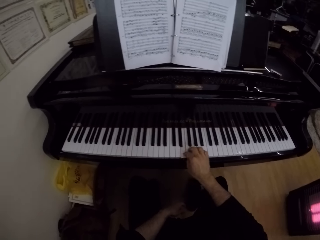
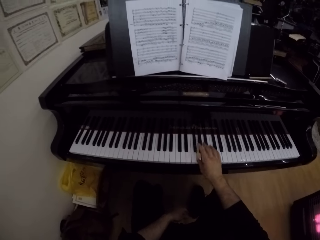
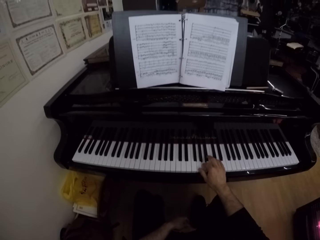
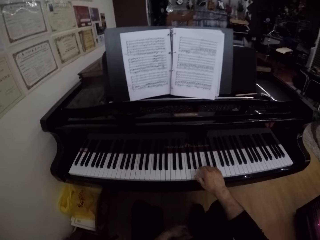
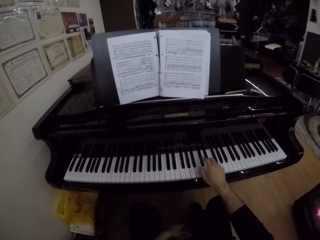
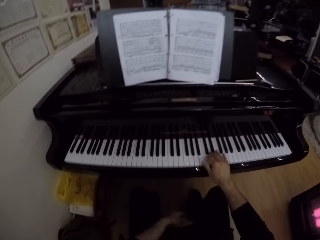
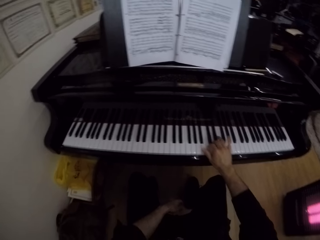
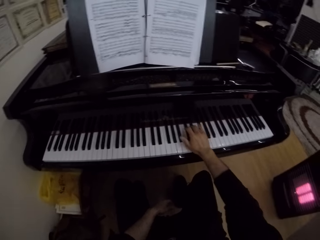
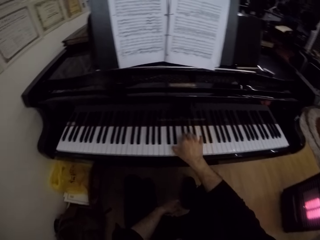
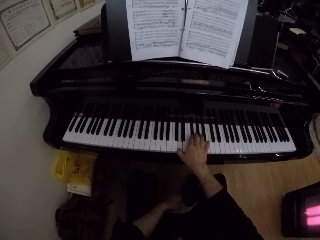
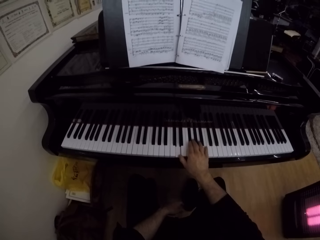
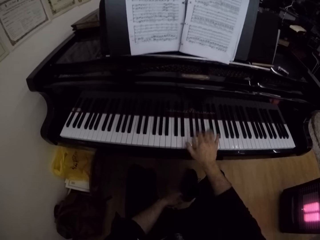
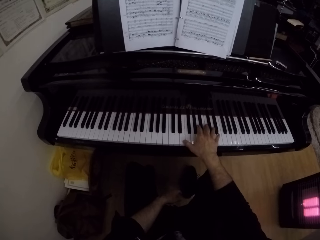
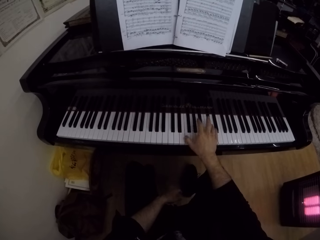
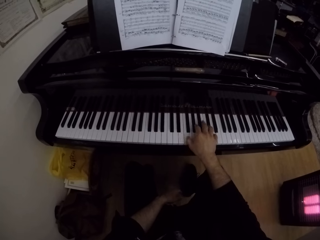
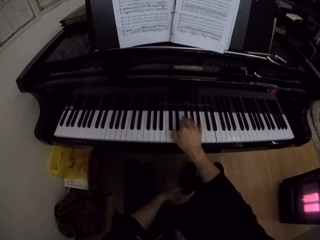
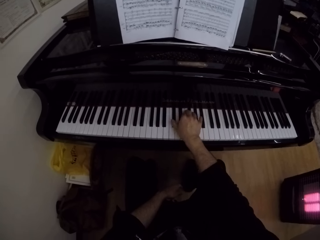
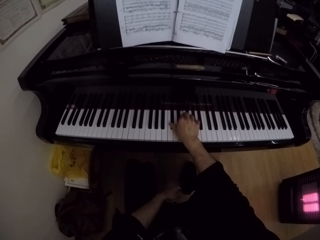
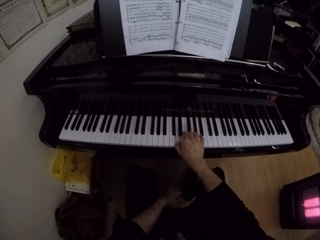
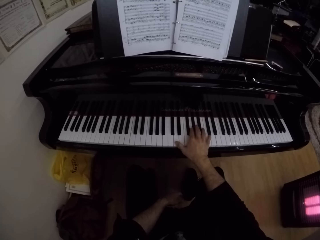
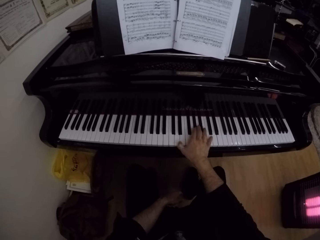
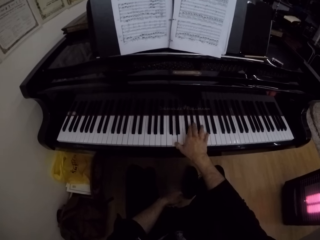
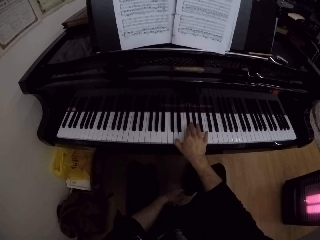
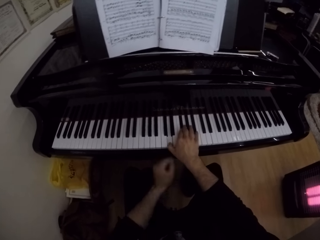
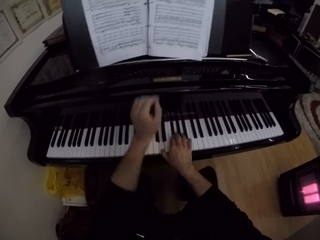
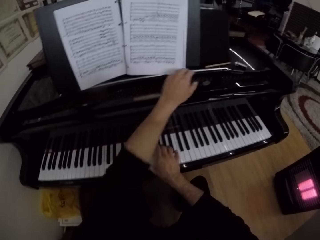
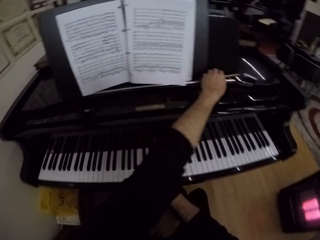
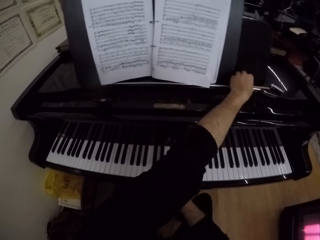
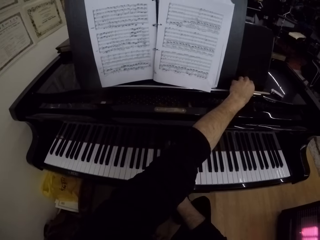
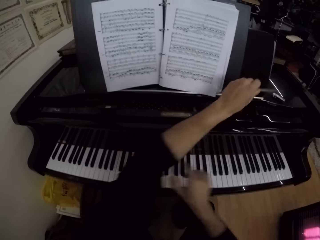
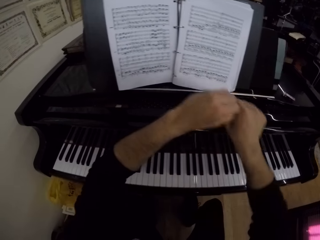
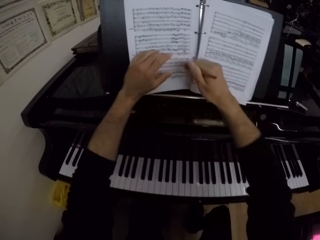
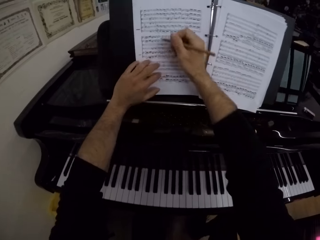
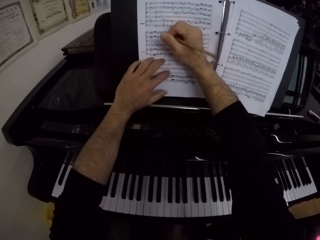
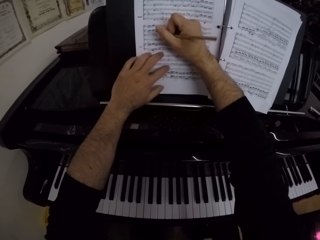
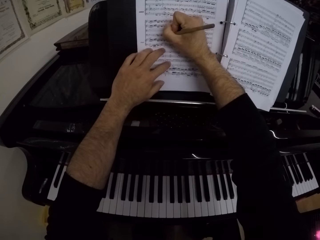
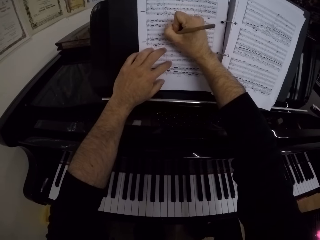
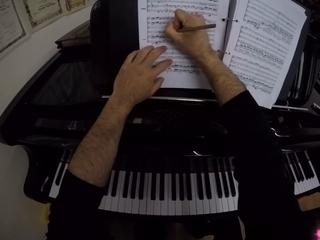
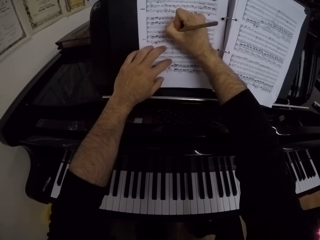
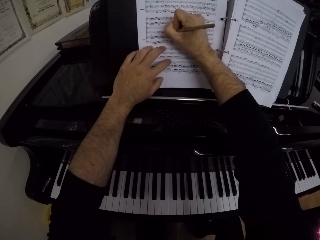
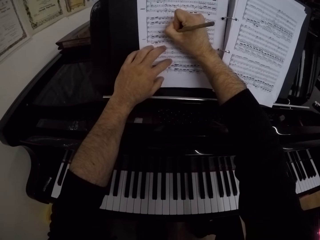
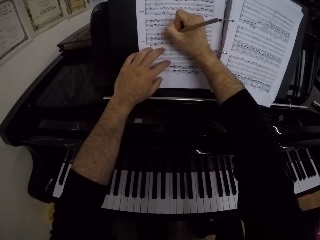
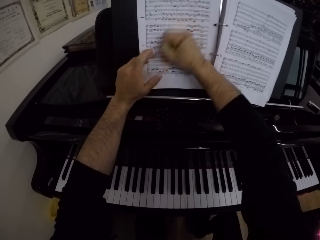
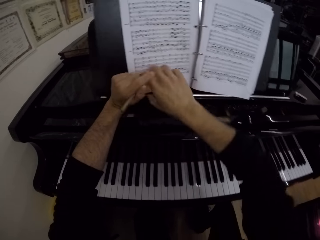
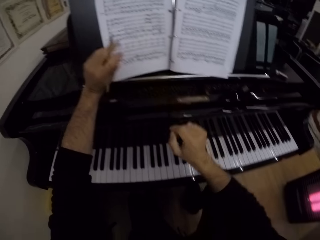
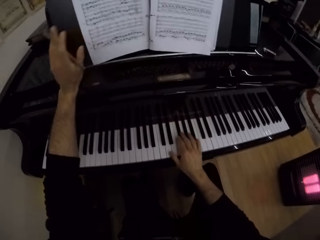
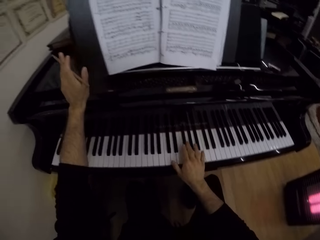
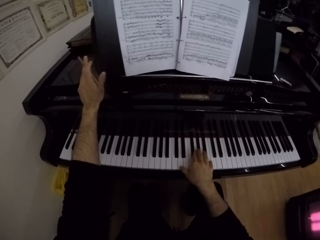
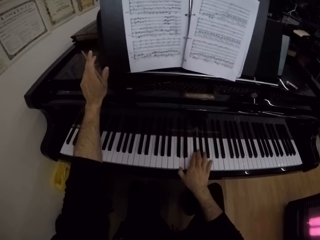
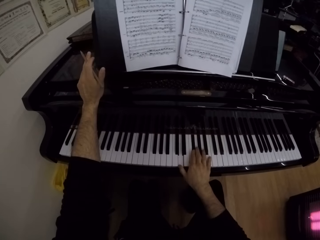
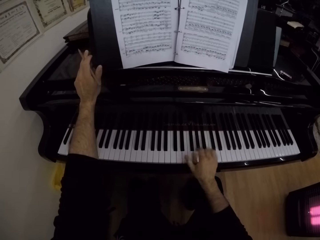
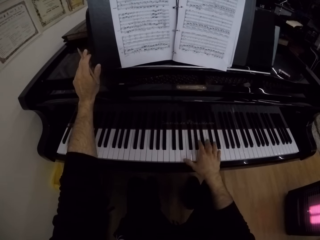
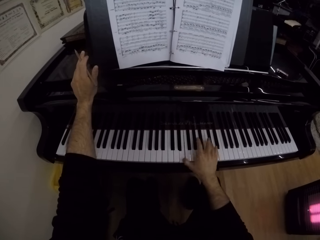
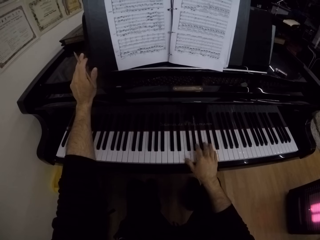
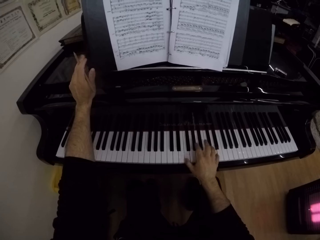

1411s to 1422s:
The camera wearer picks the pen from the piano with his left hand. He passes the pen from his left hand to his right hand. He places his left hand on the book on the piano. He writes on the book on the piano with the pen in his right hand. He passes the pen from his right hand to his left hand. He plays the piano with his right hand.

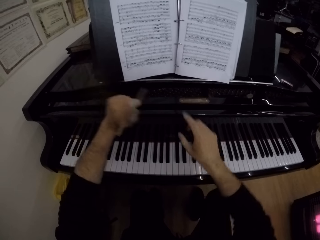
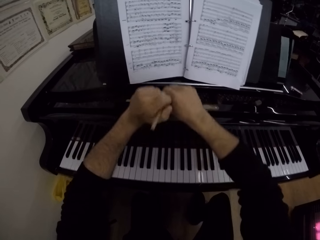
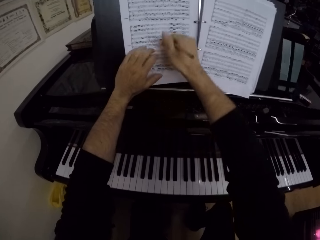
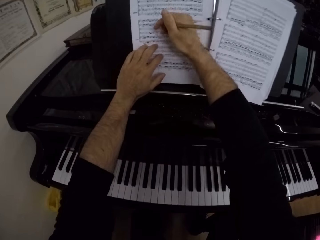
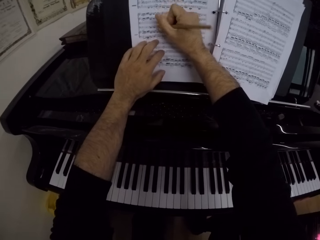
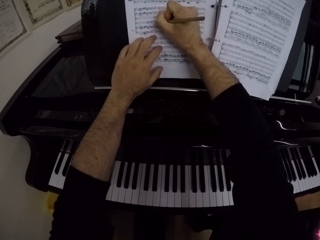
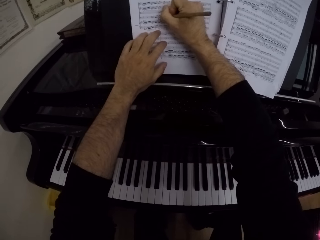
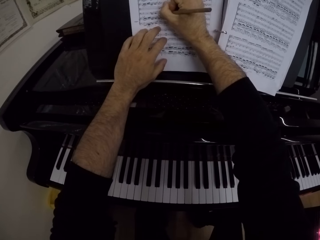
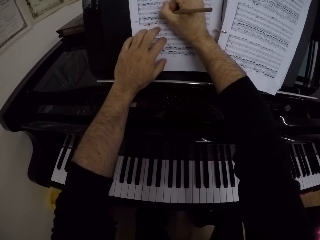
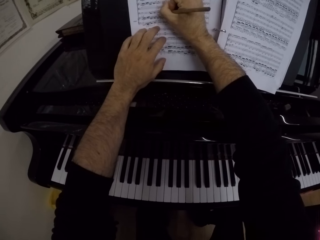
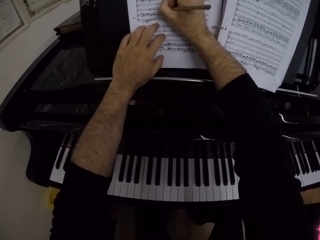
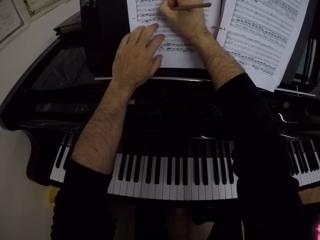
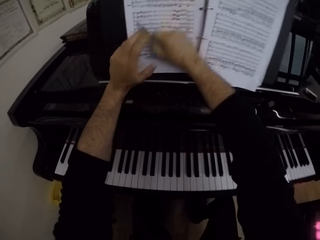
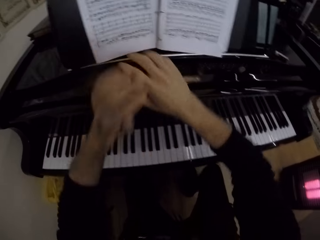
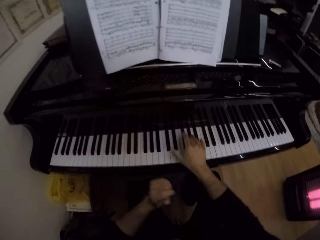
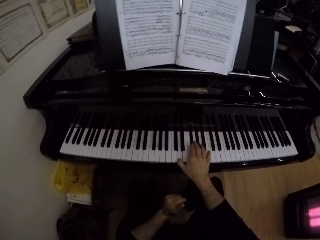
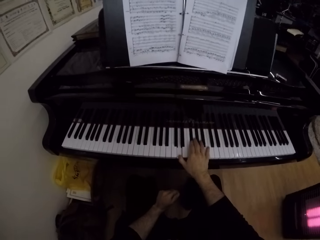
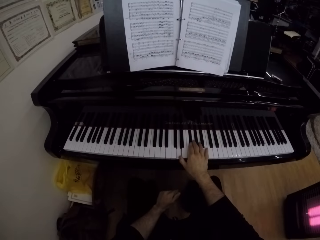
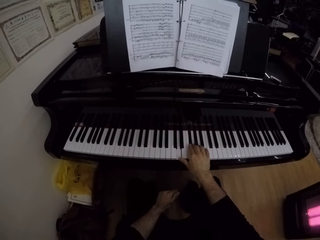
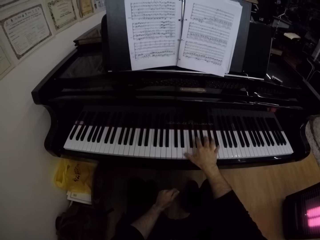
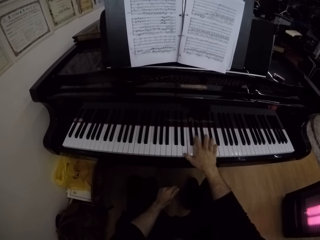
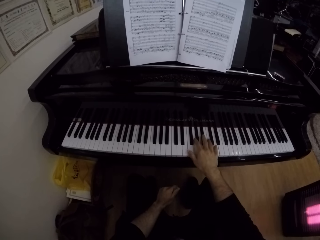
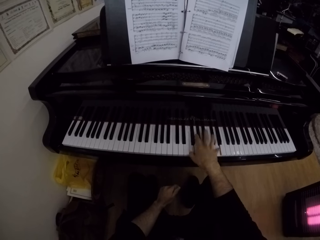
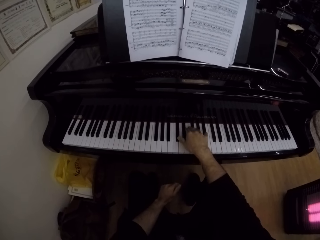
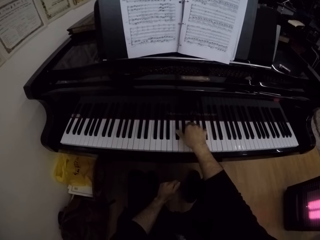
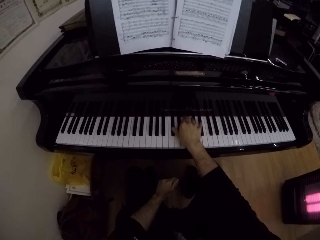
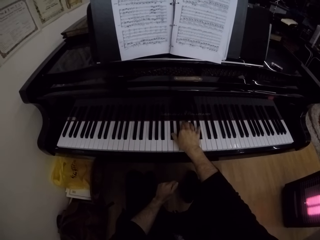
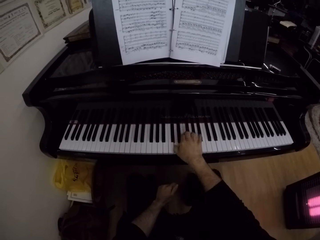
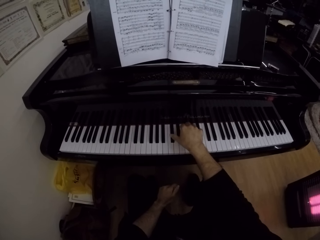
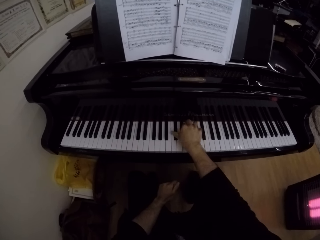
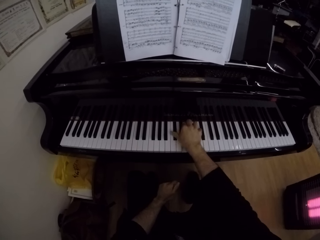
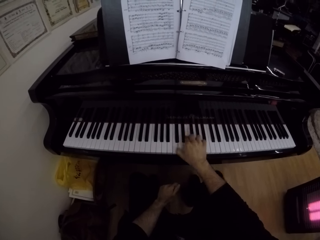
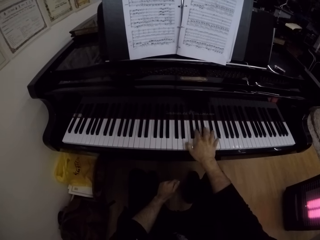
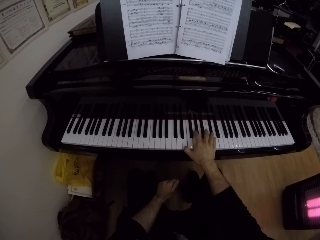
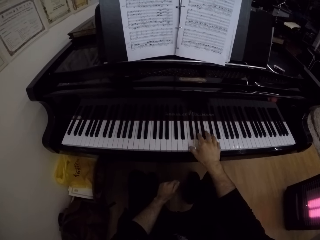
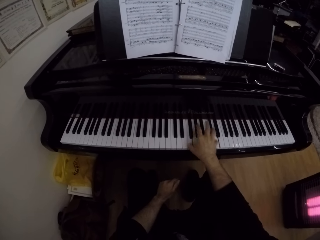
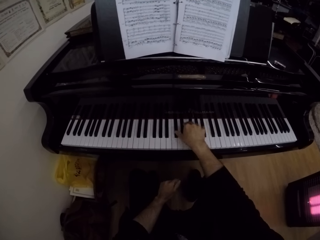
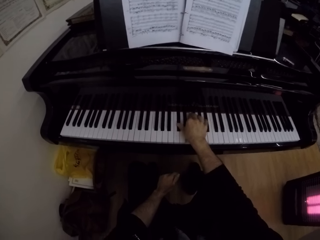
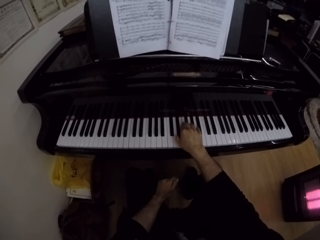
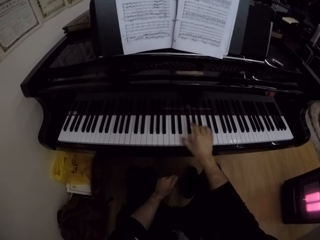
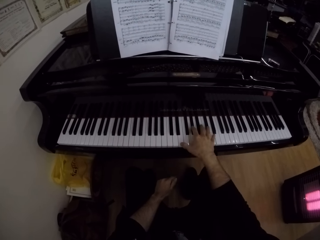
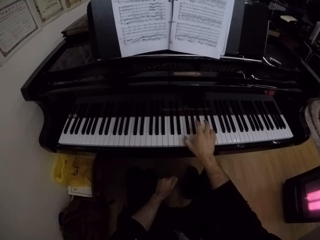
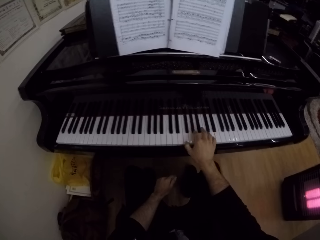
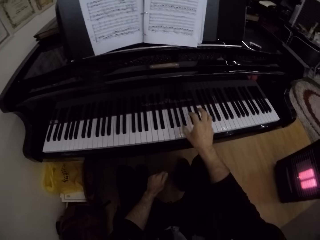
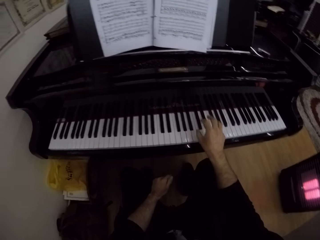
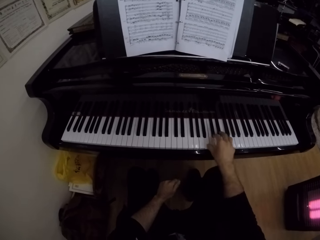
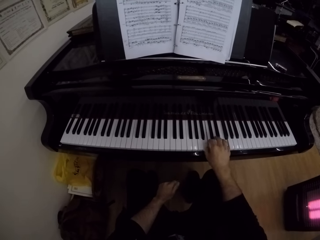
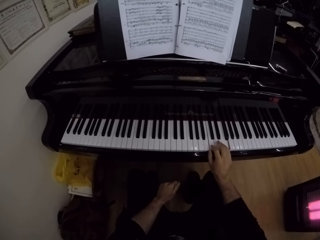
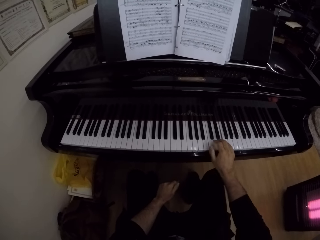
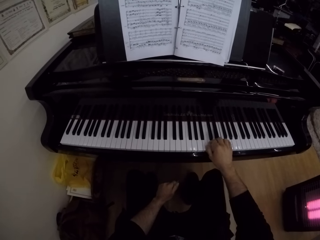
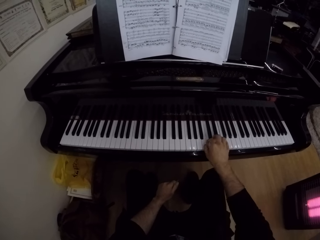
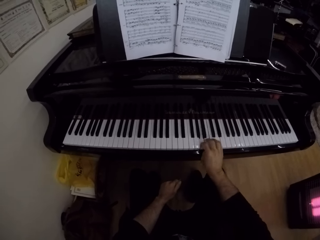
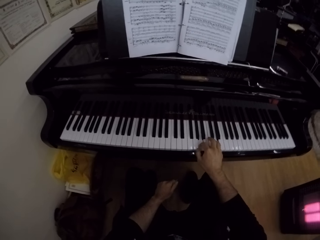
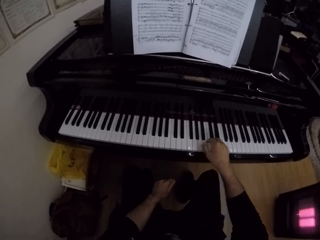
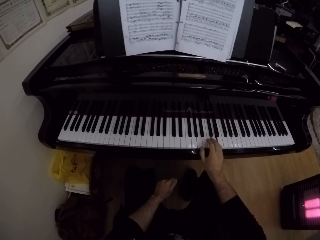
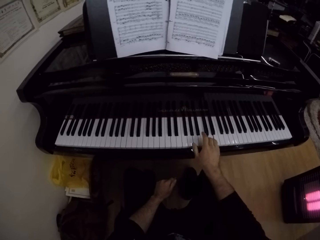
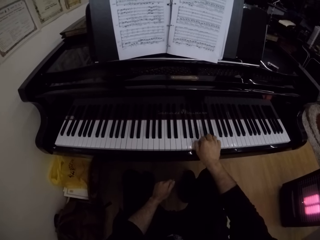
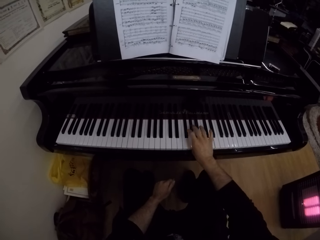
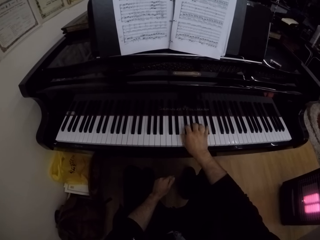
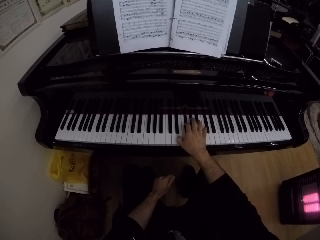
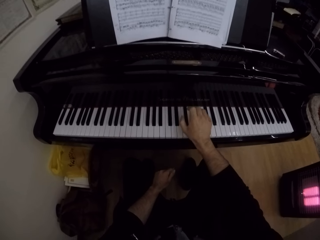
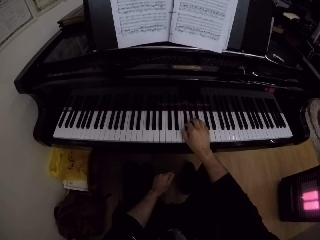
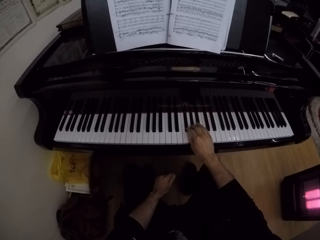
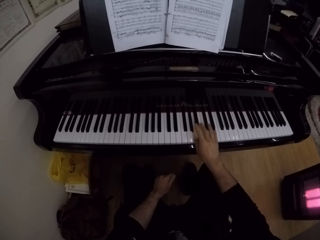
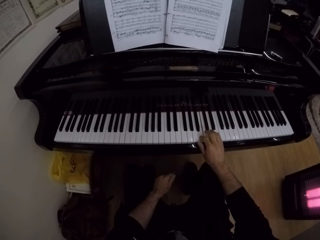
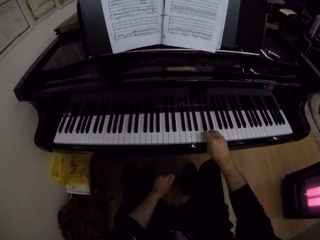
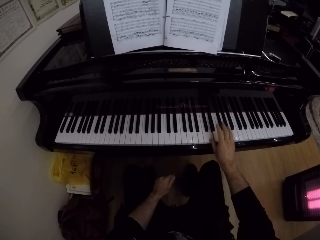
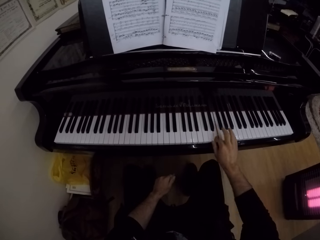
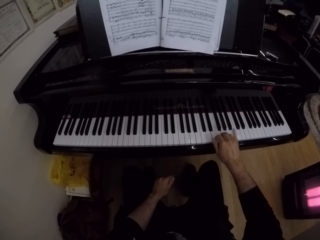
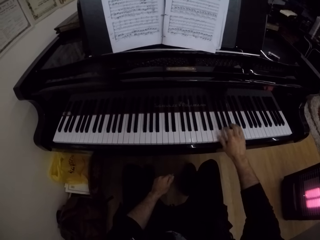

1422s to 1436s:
The camera wearer passes the pen from his left hand to his right hand. He holds the pen. He places his left hand on the book on the piano. He writes on the book on the piano with the pen in his right hand. He passes the pen from his right hand to his left hand. He holds the pen. He plays the piano with his right hand.
